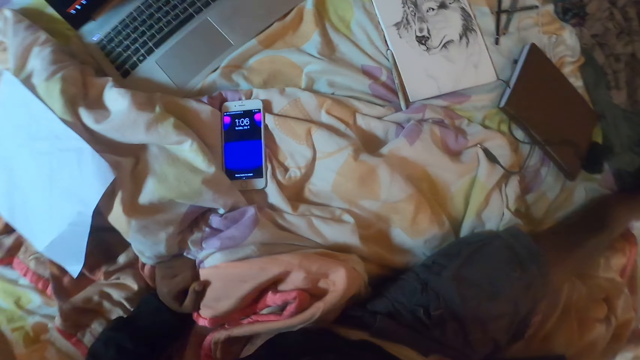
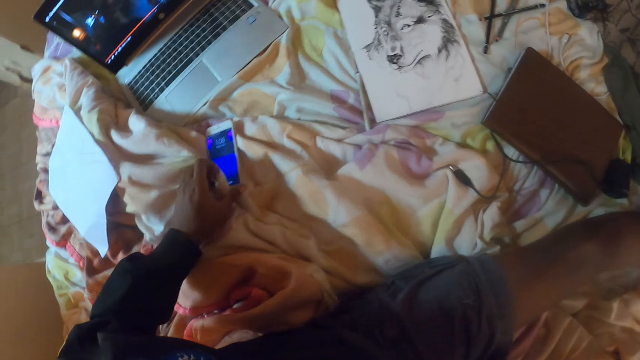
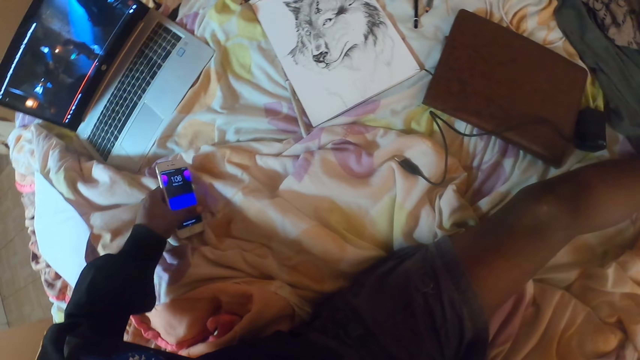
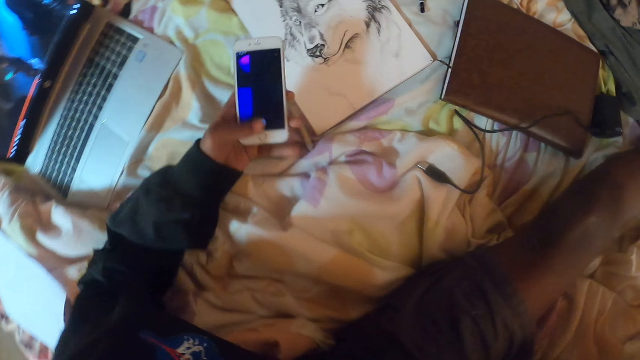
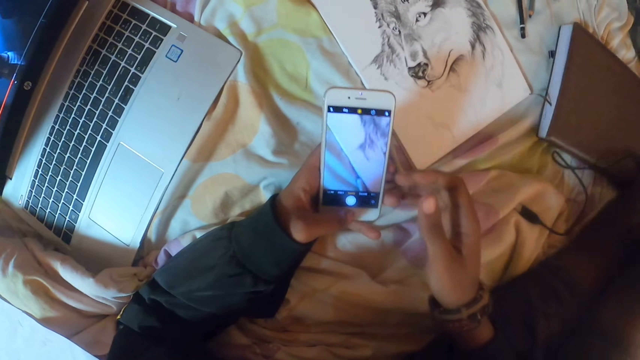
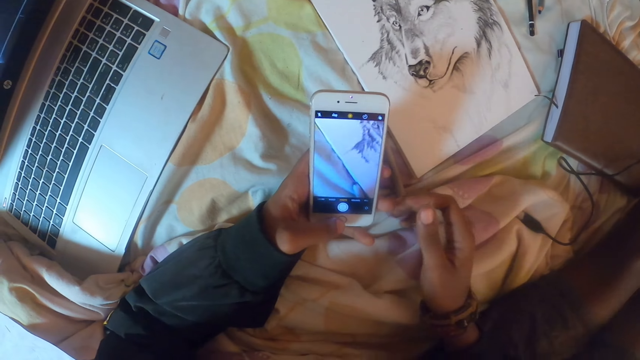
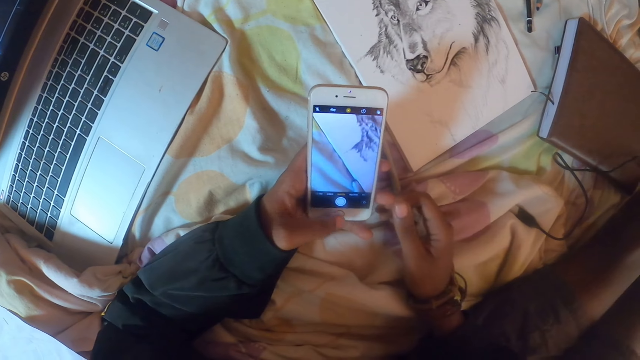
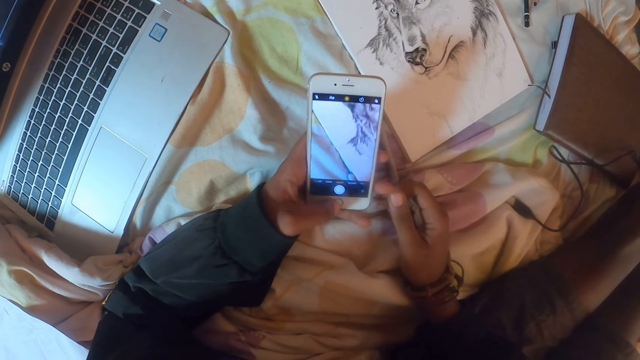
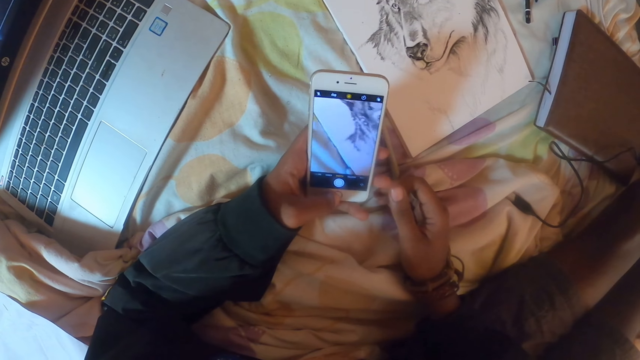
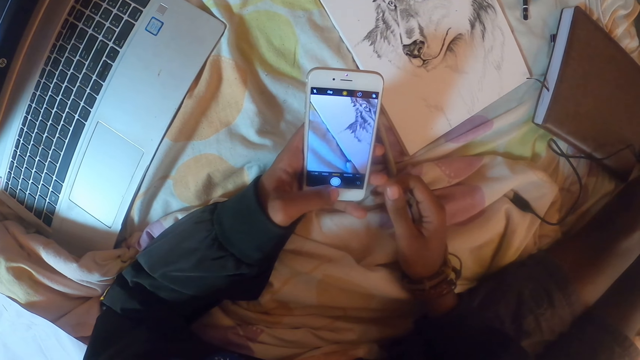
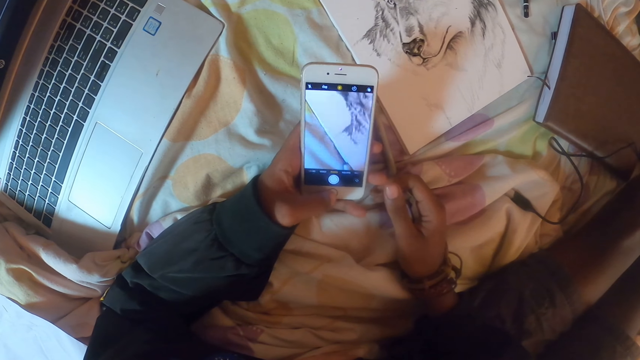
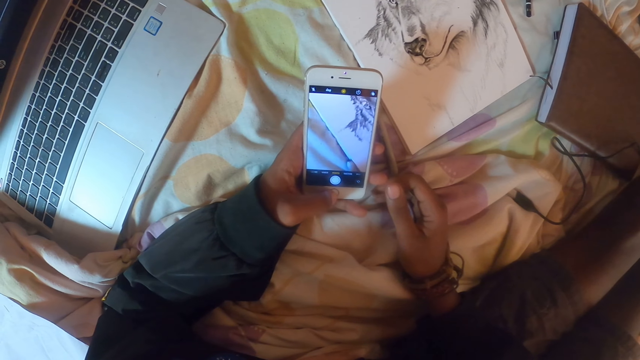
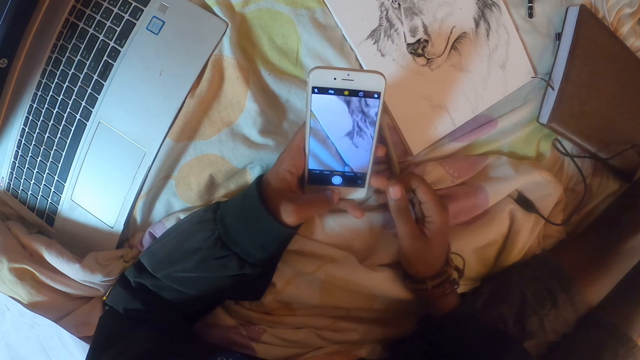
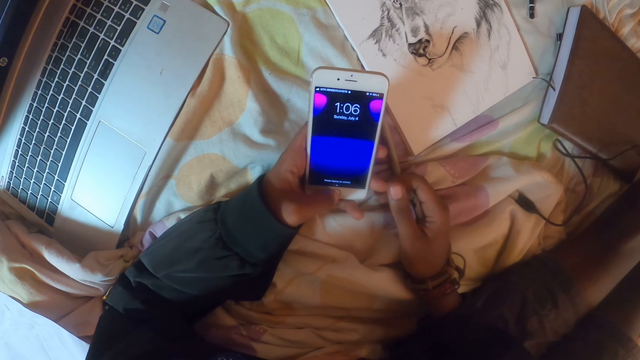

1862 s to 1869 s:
The camera wearer picks up the phone. They scroll the phone.
